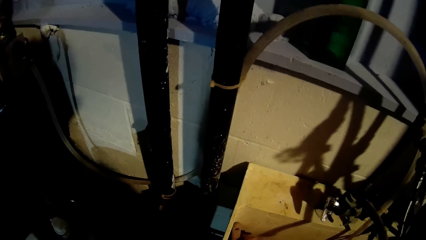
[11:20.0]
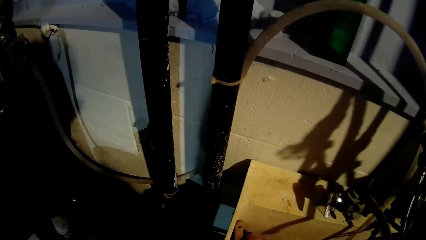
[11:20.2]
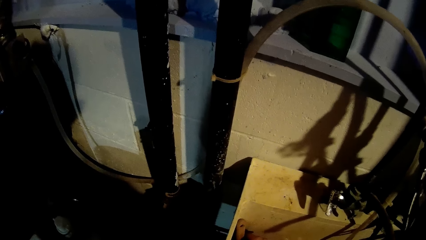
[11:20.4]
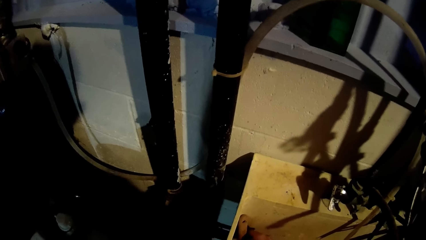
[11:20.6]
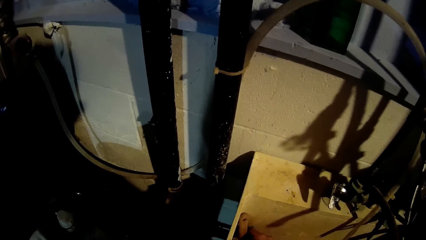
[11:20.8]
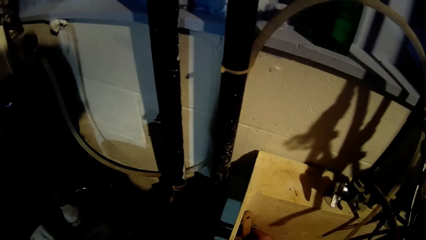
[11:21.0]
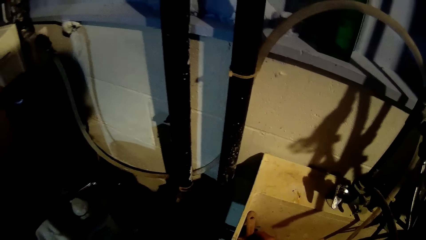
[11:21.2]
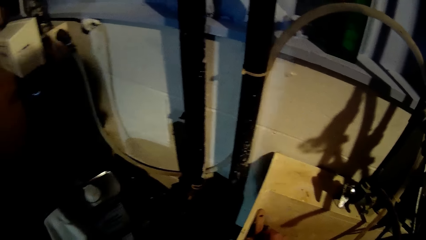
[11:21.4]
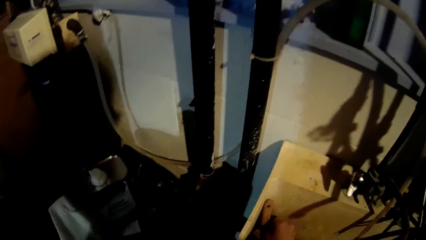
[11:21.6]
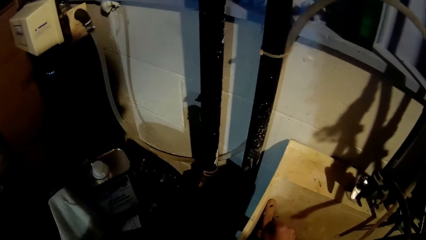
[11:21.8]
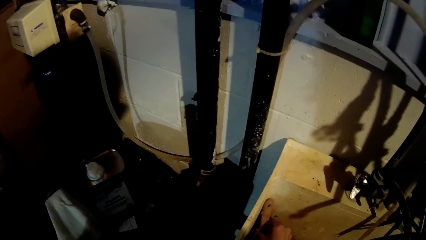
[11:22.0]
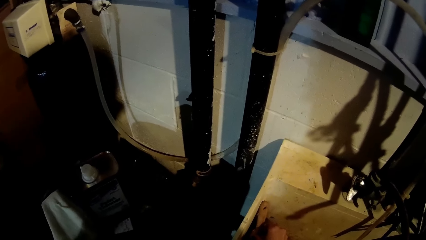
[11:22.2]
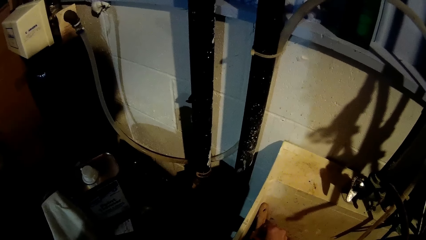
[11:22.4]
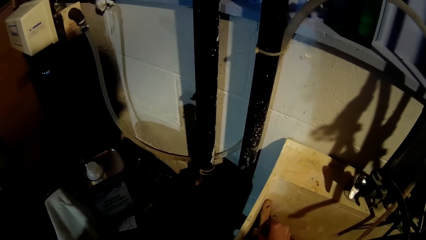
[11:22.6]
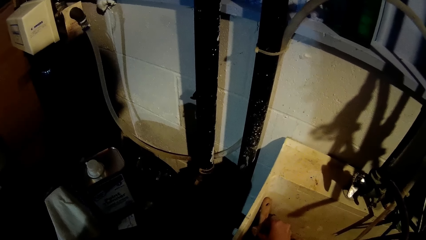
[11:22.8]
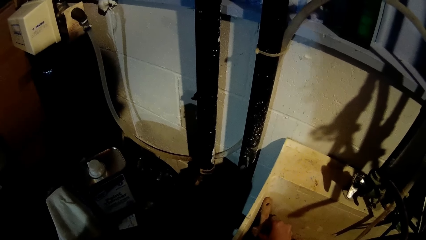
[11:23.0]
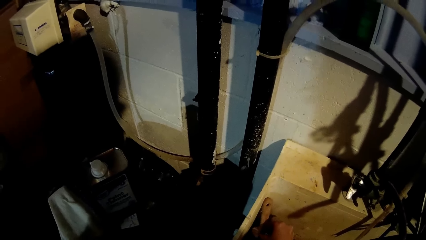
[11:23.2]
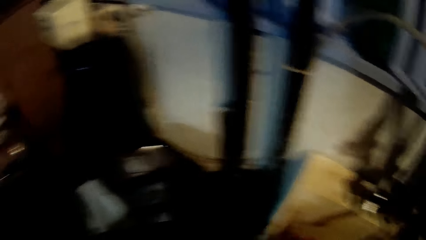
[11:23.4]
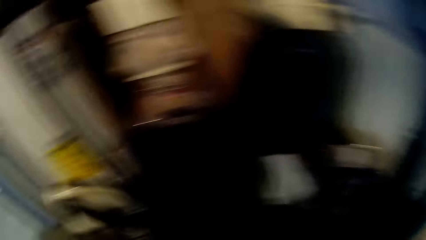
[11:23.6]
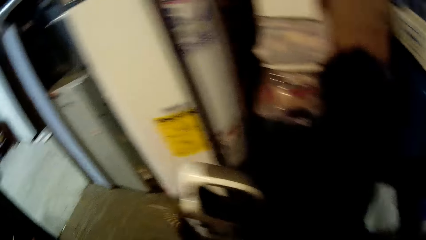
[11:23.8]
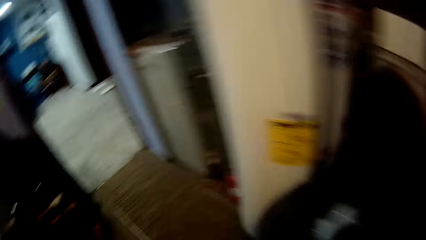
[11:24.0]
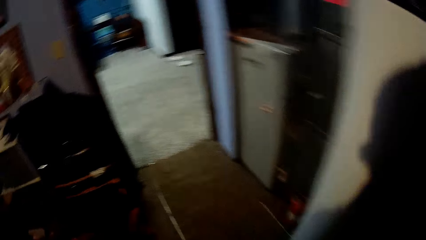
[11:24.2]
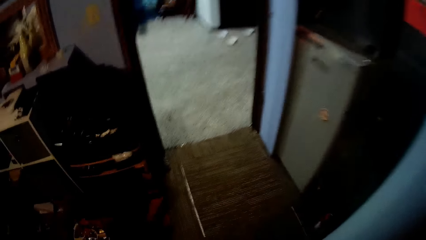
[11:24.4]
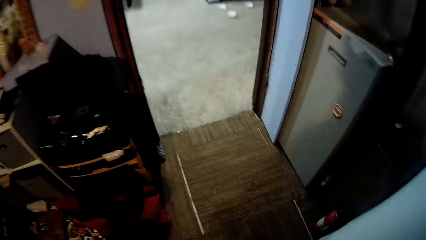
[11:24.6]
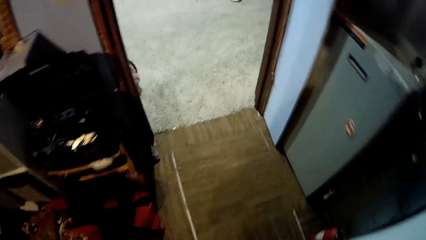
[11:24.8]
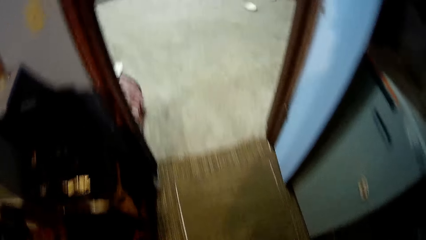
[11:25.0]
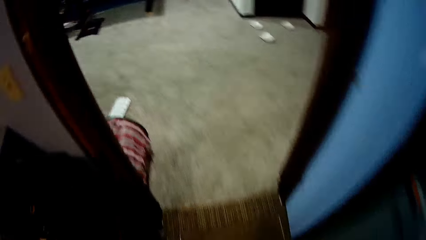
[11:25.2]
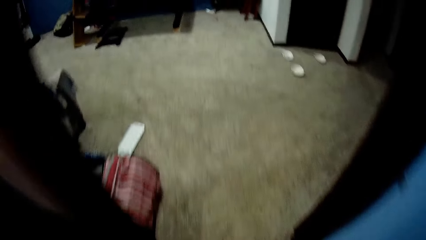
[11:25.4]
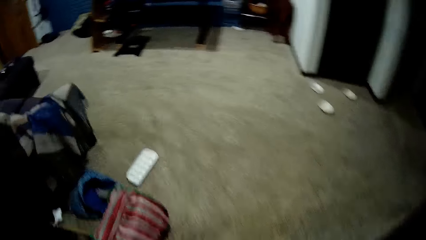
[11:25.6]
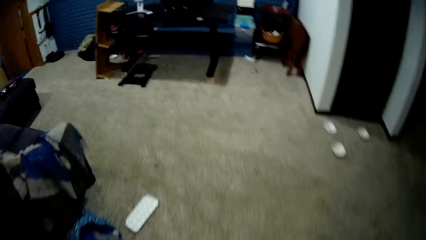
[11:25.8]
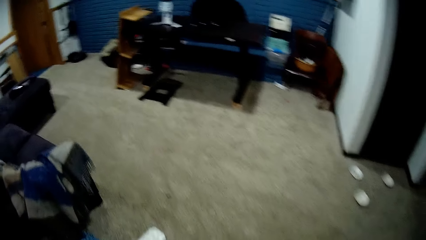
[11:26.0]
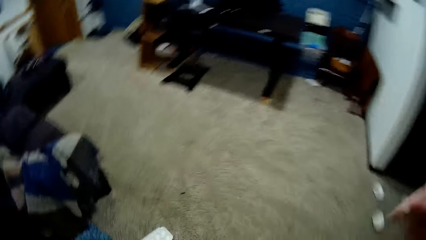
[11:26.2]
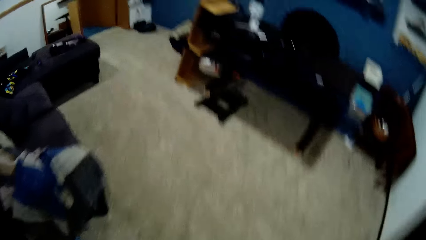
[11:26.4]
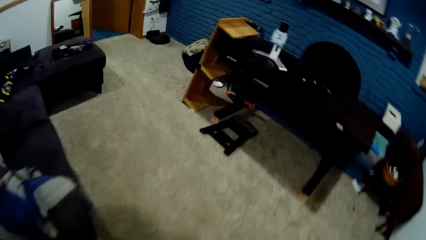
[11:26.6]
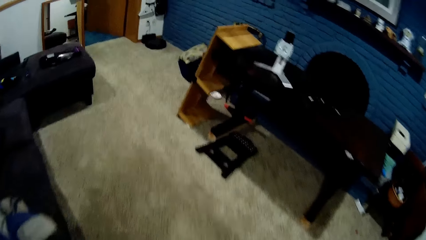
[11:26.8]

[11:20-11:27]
The camera wearer walks out of the room.
